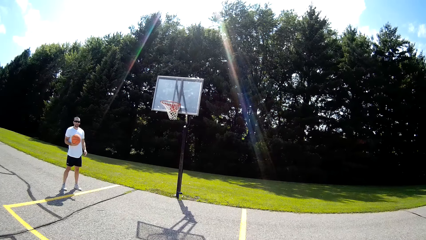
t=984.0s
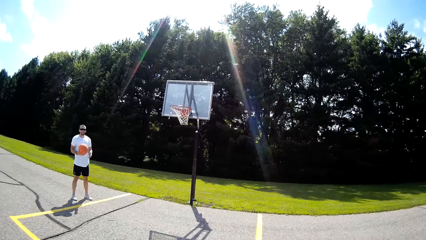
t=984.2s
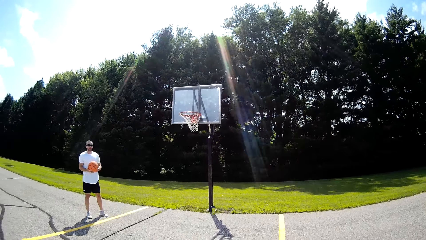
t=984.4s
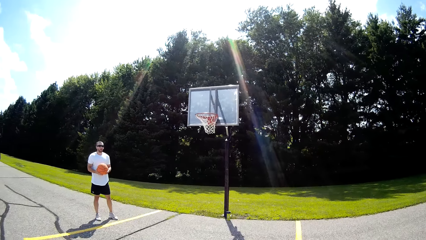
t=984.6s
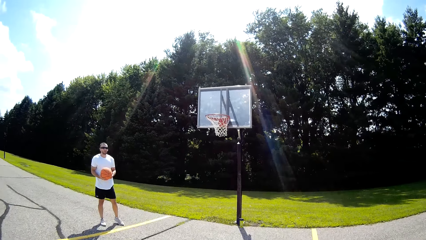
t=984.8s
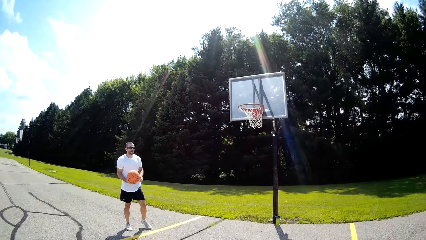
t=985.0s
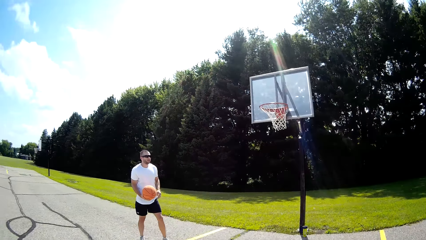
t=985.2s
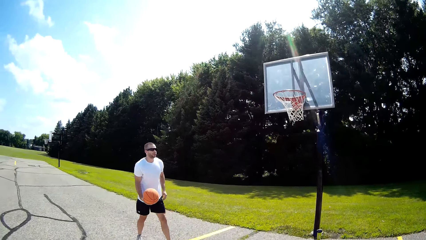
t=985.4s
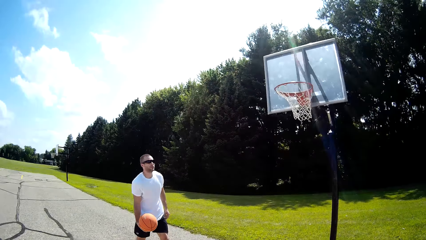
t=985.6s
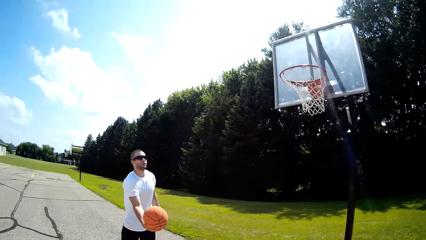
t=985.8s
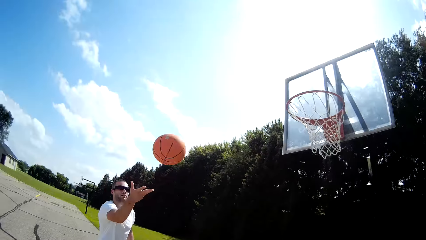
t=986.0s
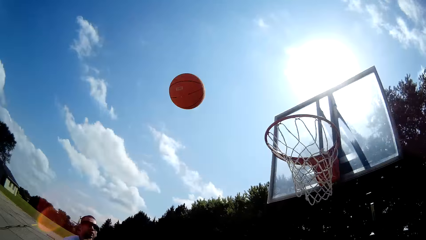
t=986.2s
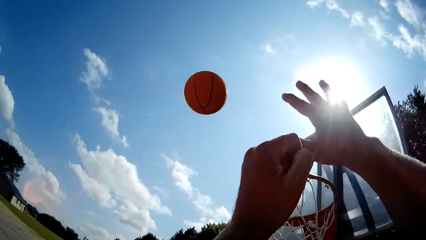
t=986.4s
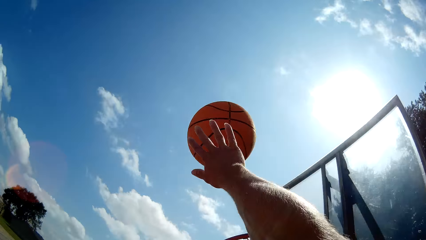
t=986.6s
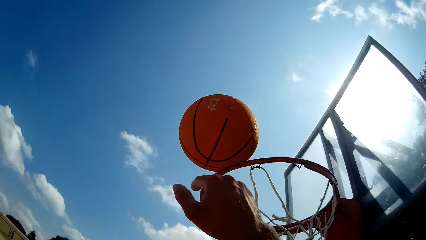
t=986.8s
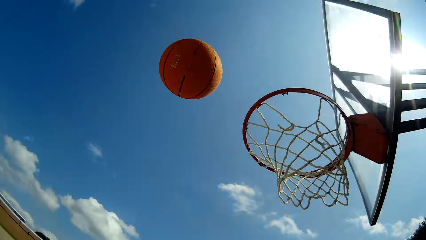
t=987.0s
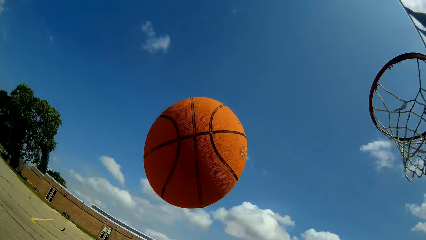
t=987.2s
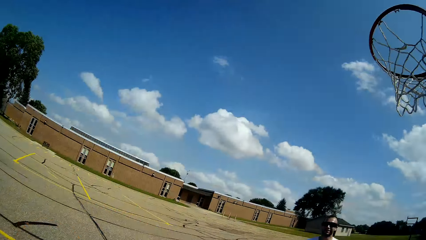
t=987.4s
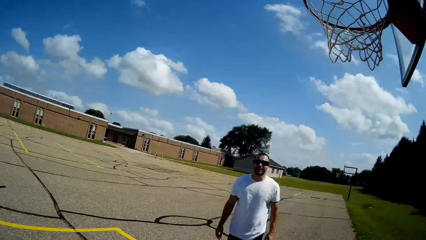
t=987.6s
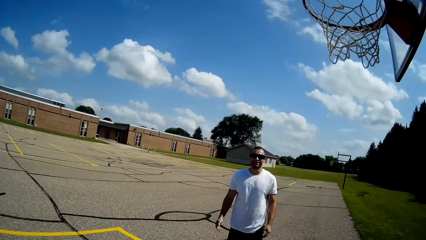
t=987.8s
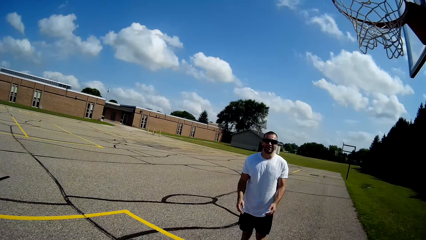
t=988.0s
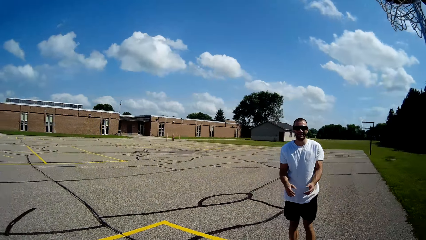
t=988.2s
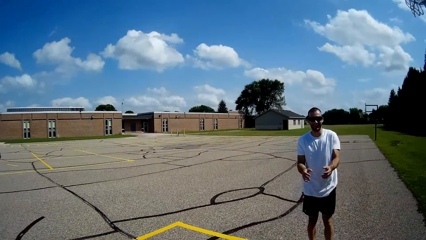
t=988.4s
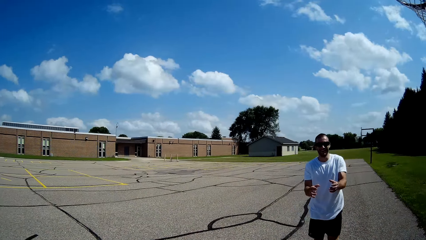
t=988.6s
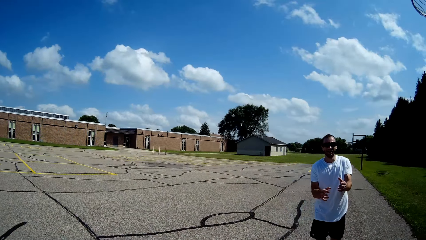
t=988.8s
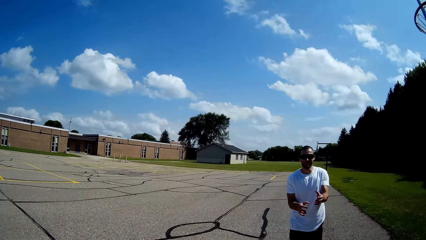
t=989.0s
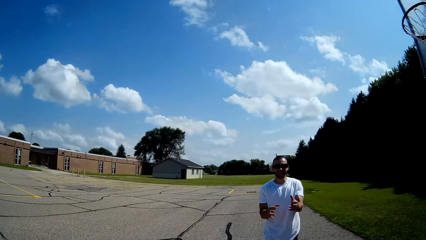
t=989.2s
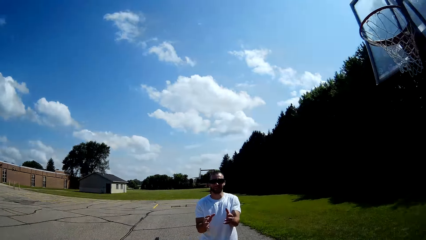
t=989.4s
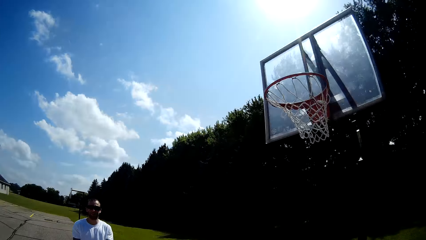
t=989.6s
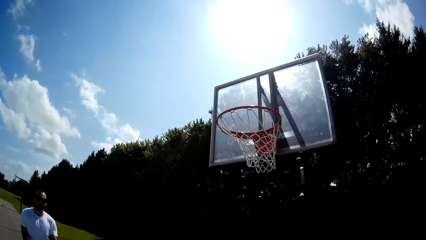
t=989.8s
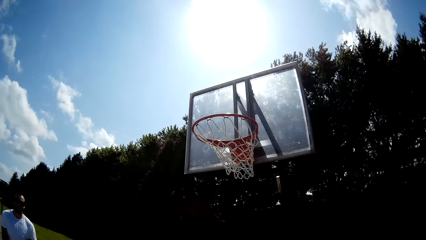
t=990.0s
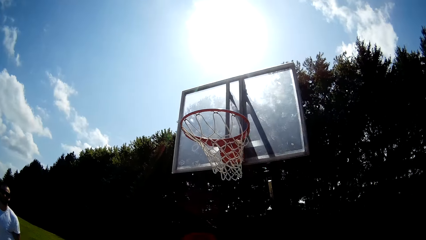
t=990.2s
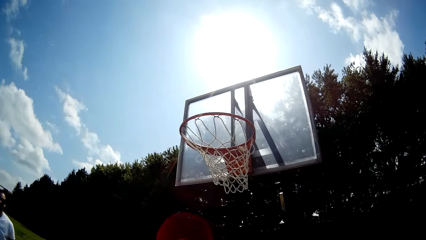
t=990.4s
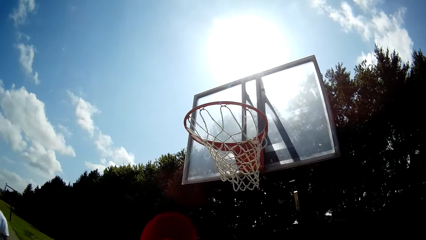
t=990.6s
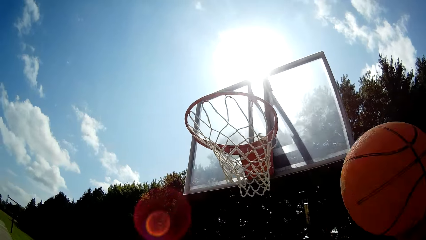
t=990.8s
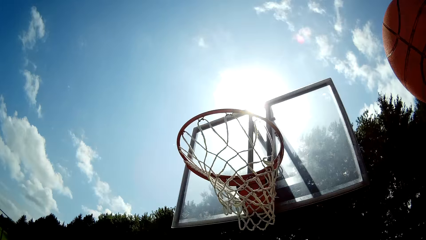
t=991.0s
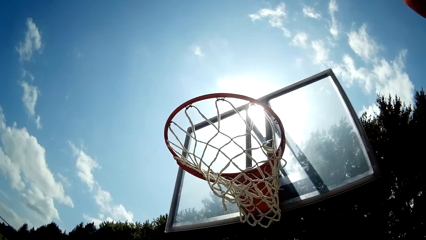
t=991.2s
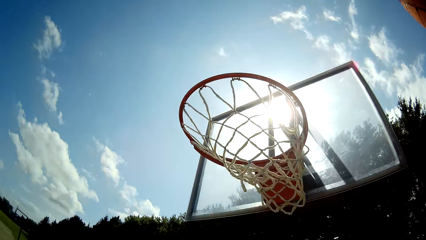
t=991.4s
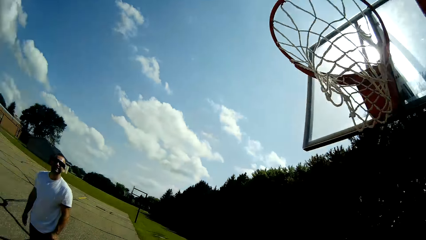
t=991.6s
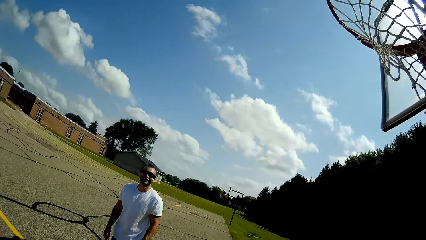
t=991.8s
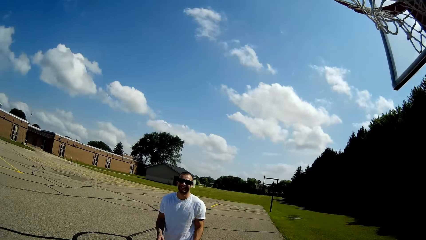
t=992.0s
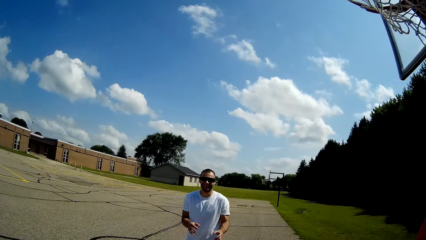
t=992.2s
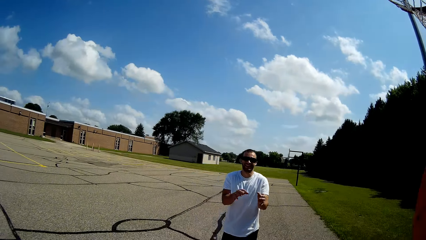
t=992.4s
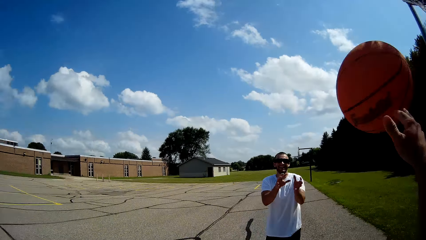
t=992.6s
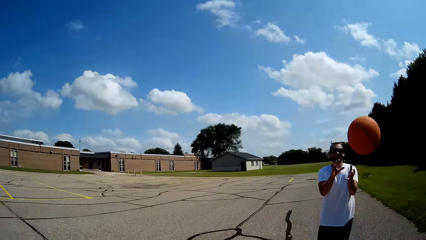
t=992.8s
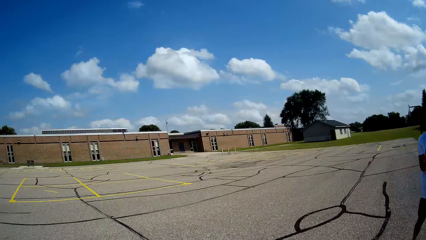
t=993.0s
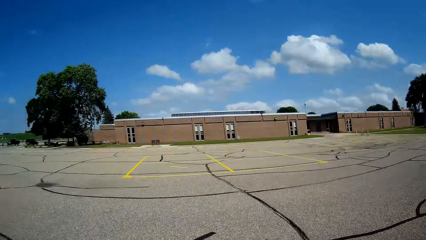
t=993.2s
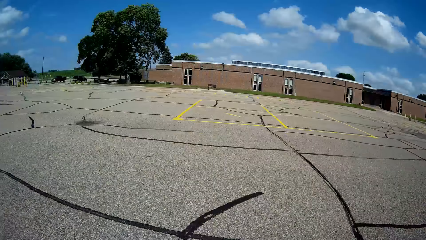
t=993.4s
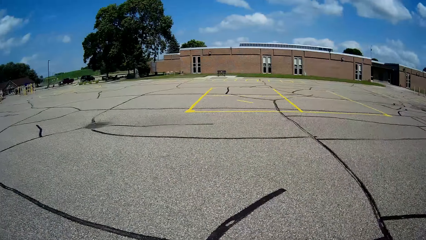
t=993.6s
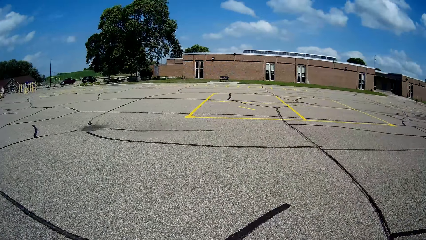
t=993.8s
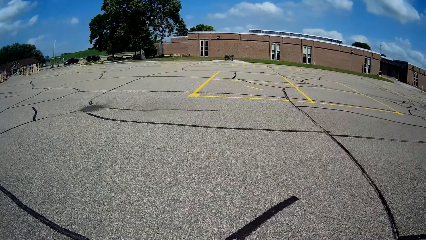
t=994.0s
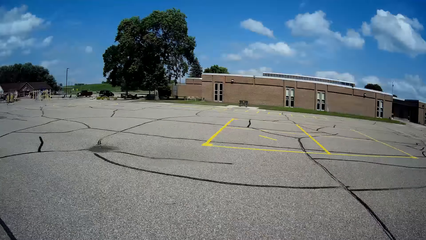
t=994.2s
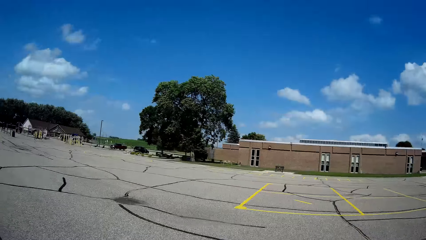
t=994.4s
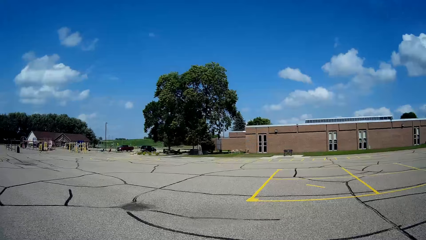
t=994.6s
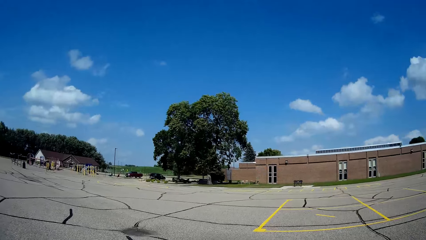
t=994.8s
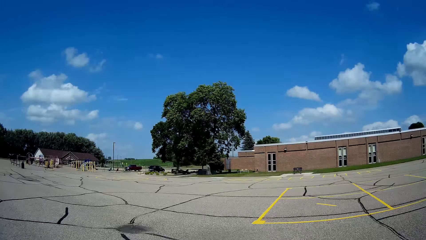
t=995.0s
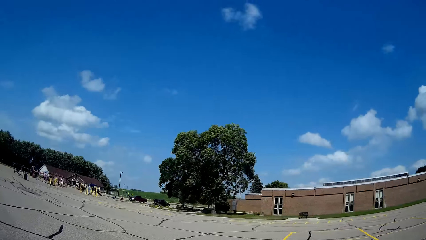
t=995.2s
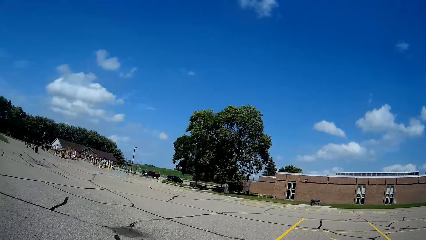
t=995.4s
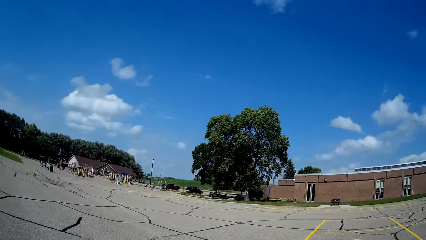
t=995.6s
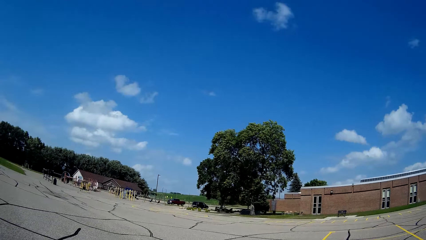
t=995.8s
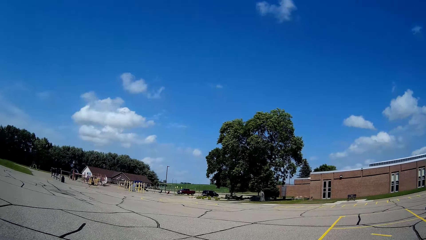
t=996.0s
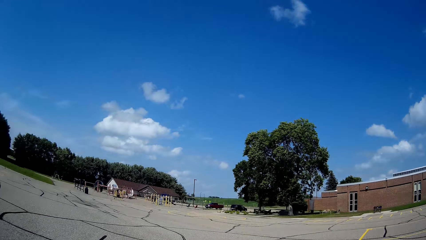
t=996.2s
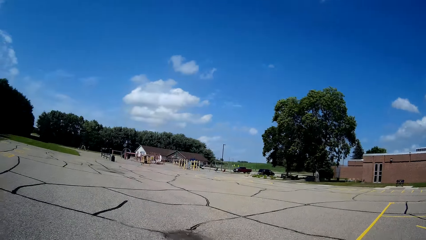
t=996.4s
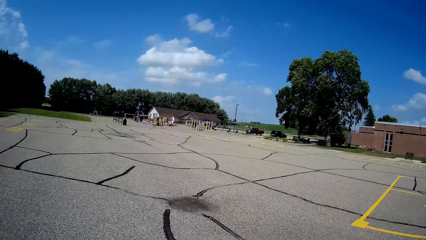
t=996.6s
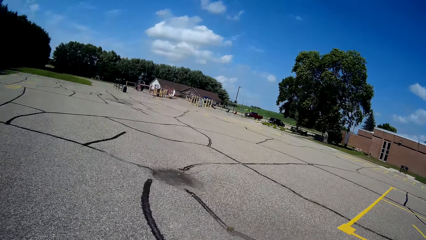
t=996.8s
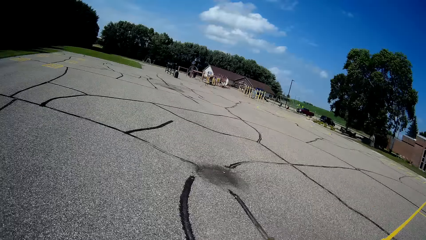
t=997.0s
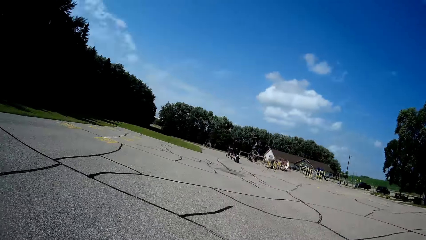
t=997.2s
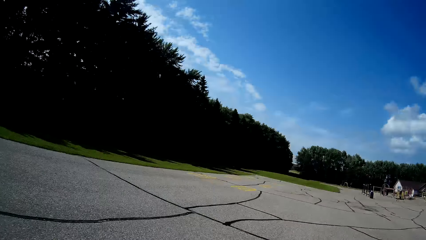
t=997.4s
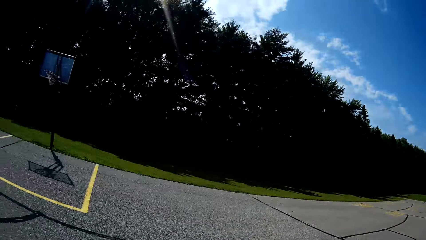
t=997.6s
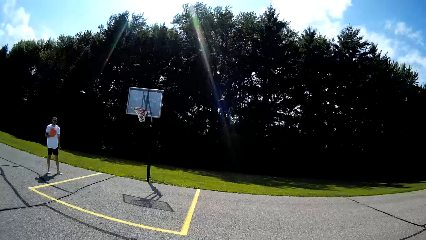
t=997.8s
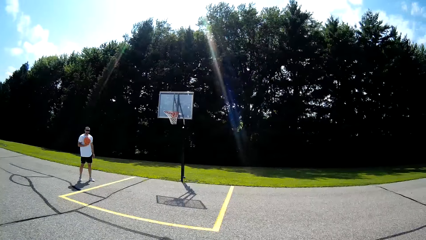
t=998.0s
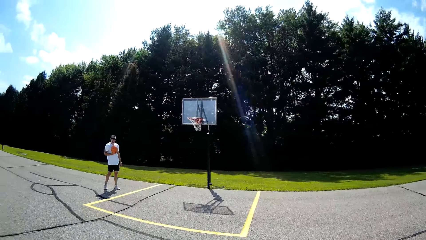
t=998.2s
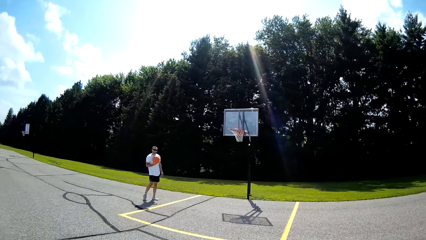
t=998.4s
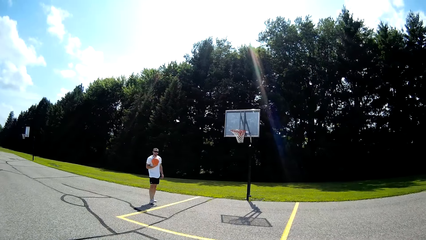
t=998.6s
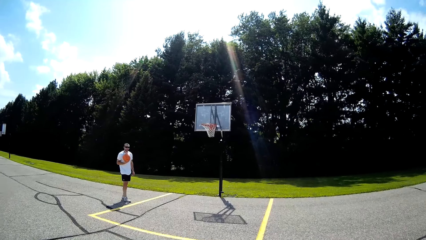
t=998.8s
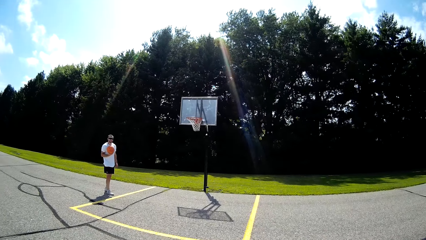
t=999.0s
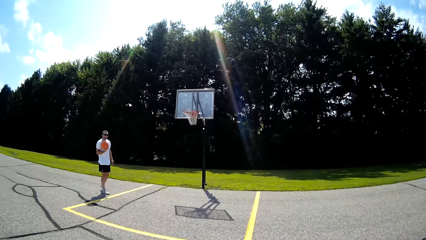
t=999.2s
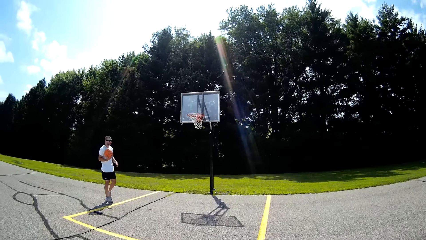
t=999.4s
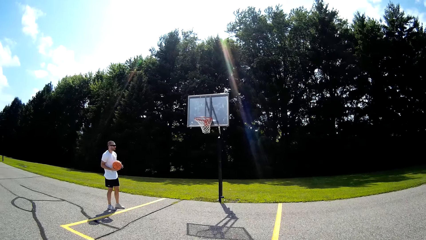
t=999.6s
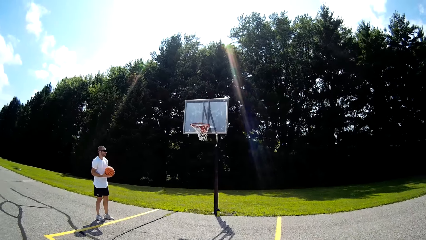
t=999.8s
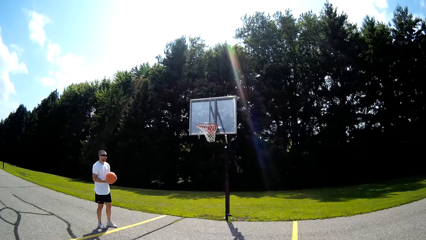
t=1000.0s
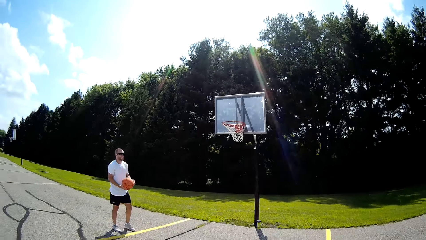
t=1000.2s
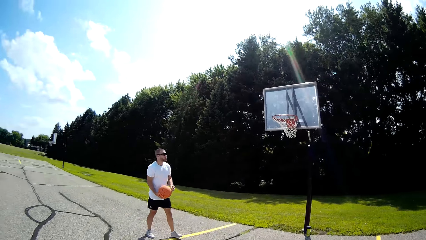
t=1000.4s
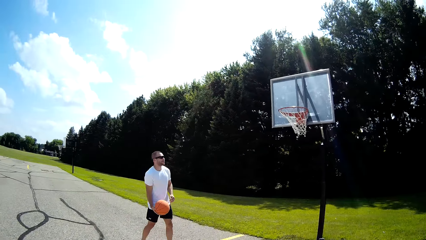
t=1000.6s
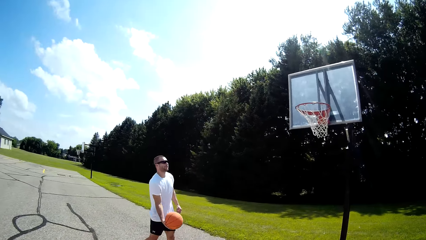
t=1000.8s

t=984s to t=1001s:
A man throws the ball in the net. The camera wearer hits the ball. They throw the basketball into the basketball ring. They catch the ball. They interact with the man. They throw the basketball to the man. They look around.
